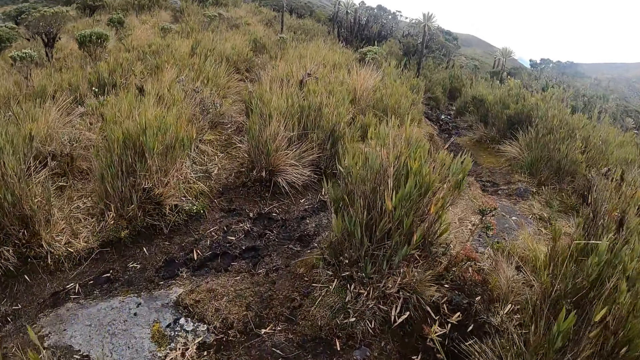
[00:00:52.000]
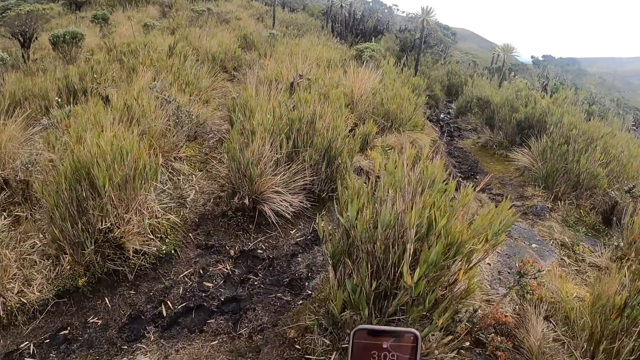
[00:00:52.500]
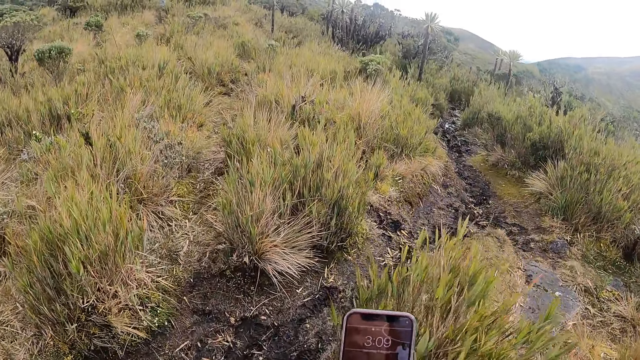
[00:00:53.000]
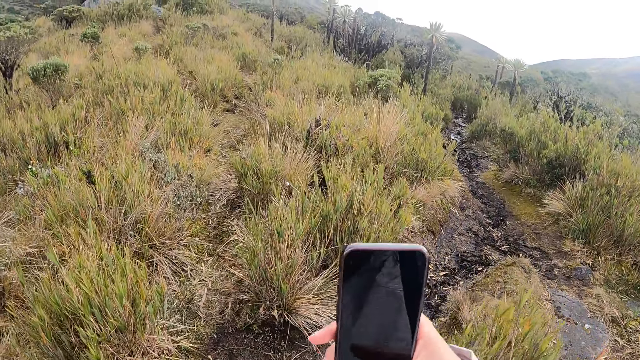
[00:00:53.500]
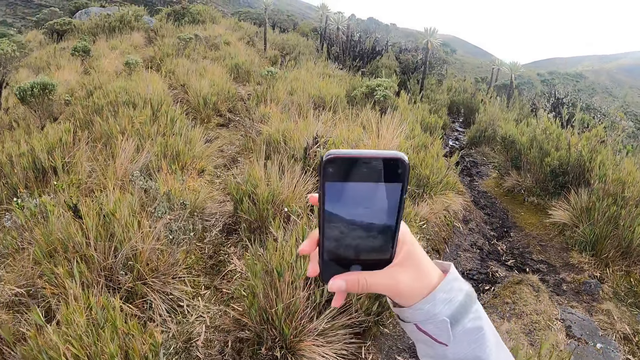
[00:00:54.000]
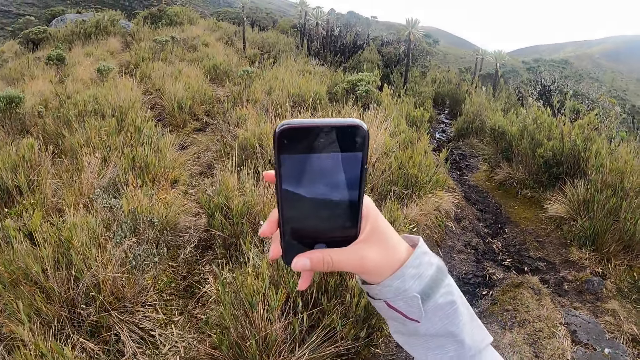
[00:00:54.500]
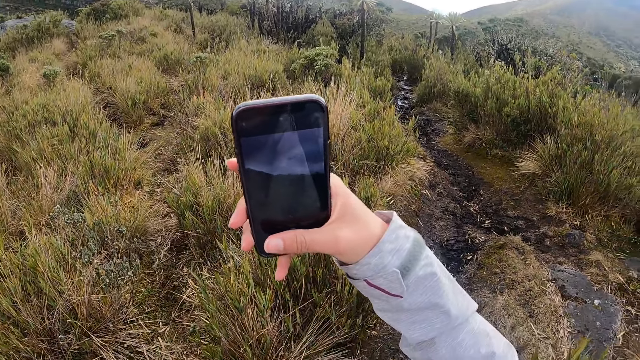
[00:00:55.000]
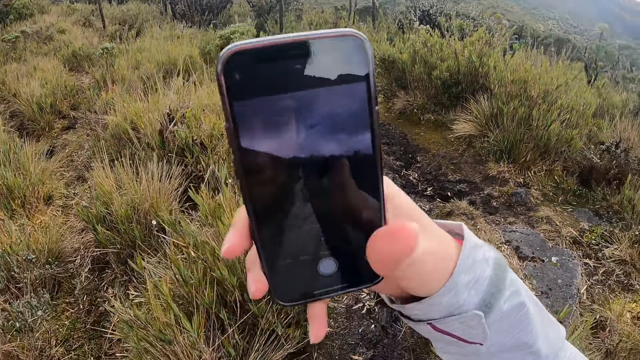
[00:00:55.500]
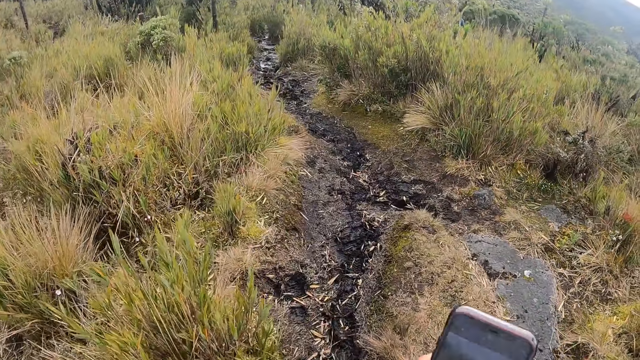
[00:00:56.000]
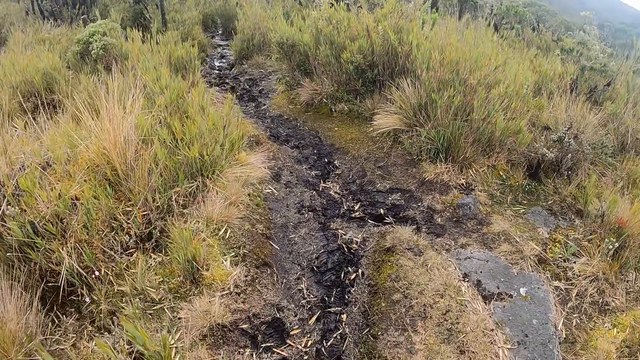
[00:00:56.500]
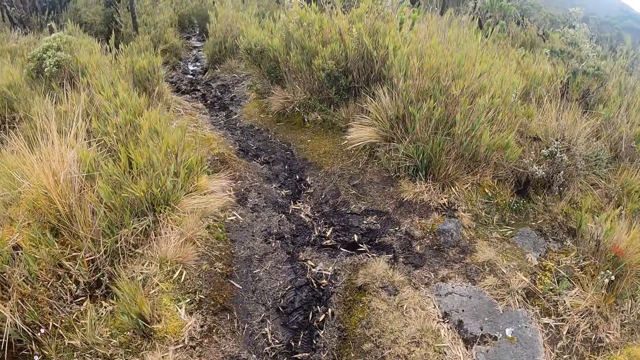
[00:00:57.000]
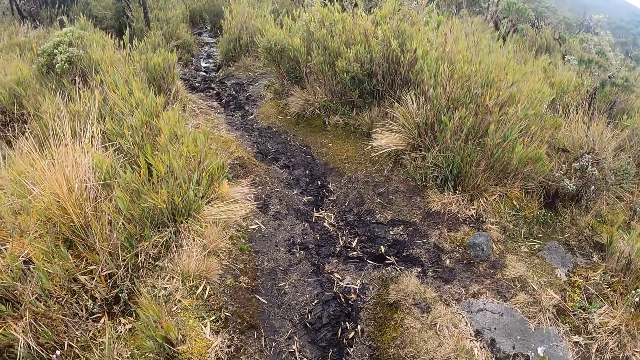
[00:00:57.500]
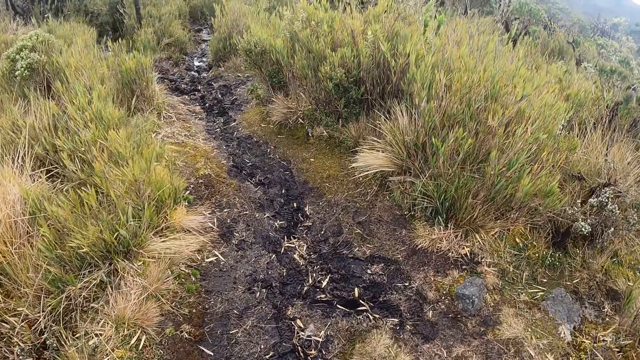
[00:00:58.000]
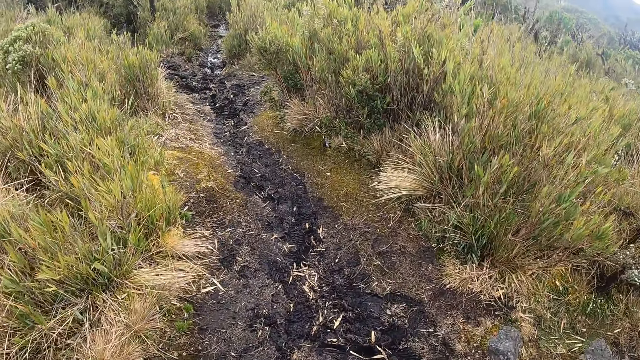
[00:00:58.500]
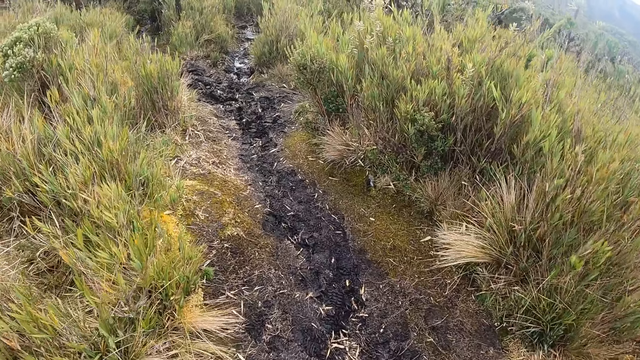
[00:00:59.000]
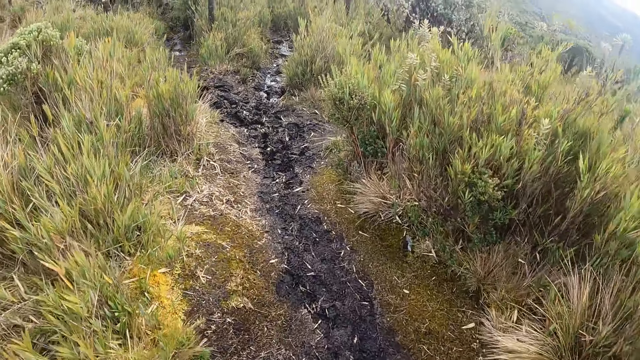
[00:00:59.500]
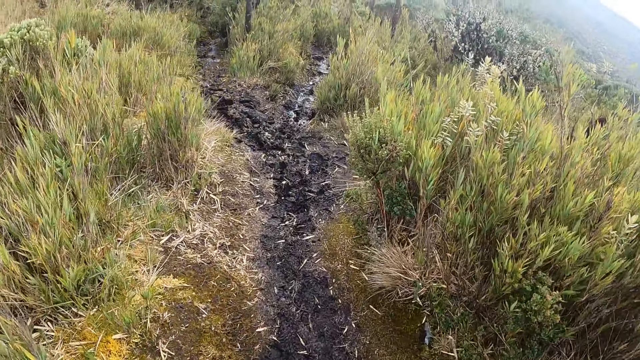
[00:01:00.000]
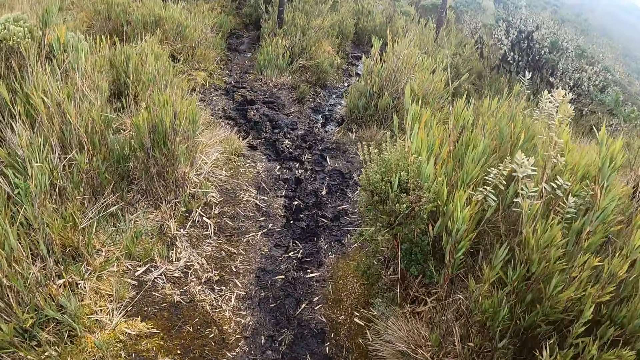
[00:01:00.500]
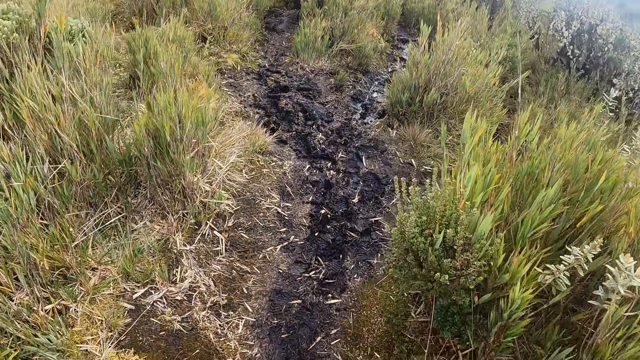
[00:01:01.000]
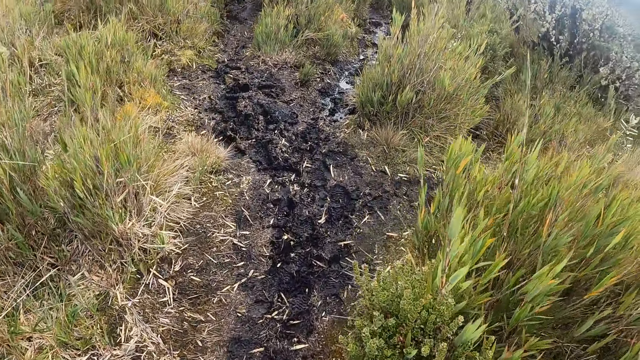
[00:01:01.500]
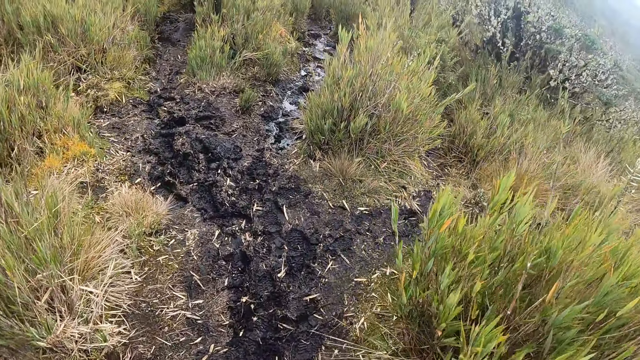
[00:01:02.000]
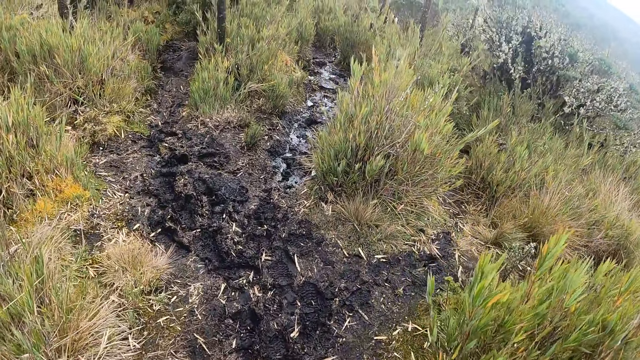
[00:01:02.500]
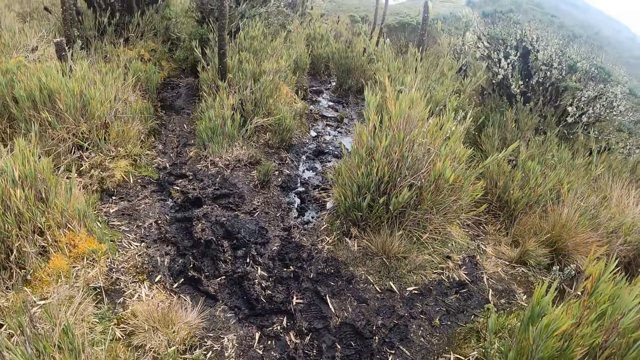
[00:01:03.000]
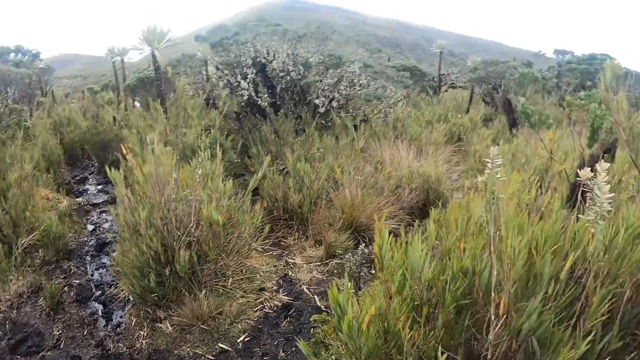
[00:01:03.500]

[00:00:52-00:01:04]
The camera wearer takes a photo with the phone in her right hand. She walks along the pathway.

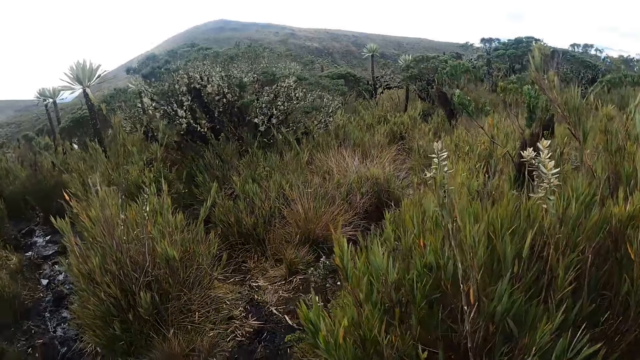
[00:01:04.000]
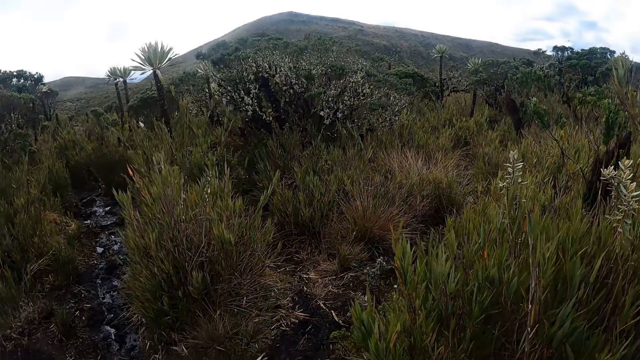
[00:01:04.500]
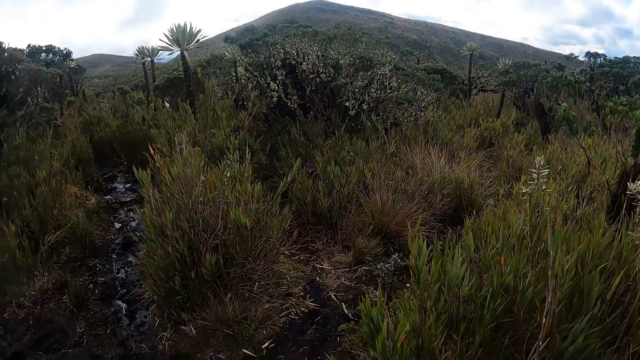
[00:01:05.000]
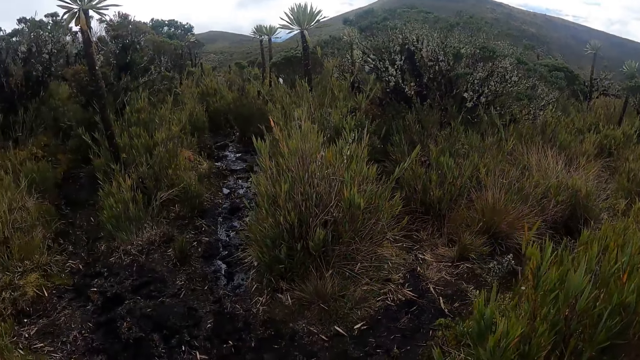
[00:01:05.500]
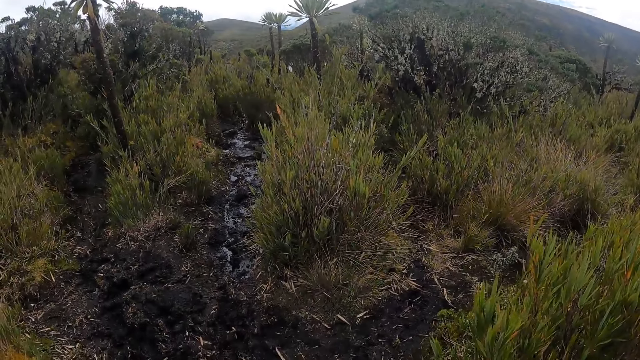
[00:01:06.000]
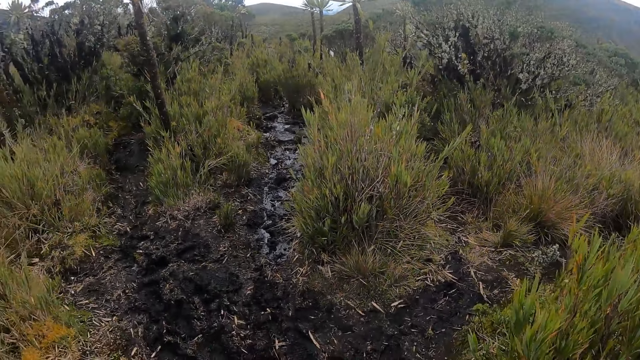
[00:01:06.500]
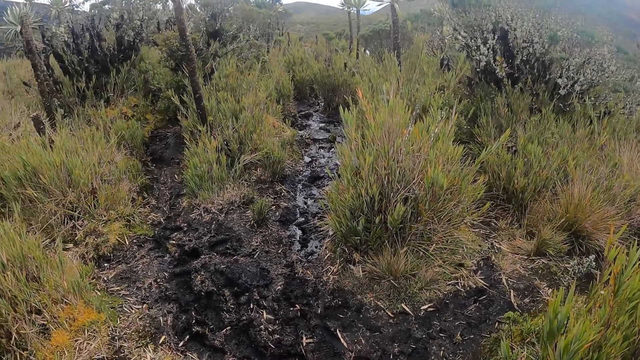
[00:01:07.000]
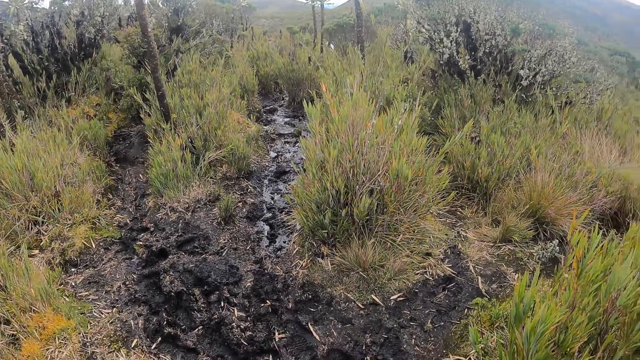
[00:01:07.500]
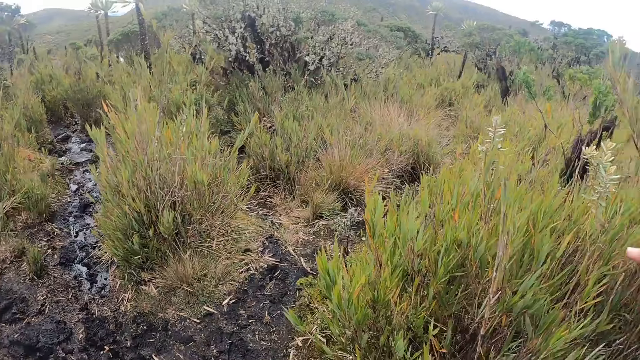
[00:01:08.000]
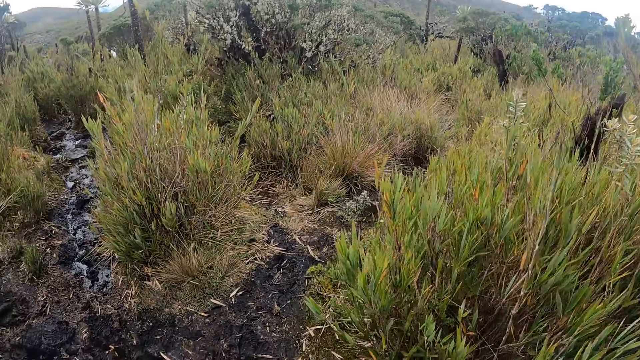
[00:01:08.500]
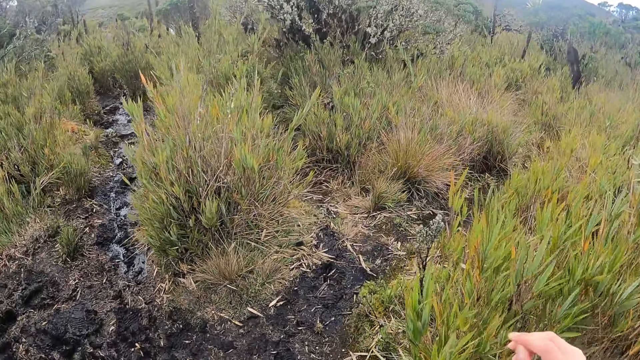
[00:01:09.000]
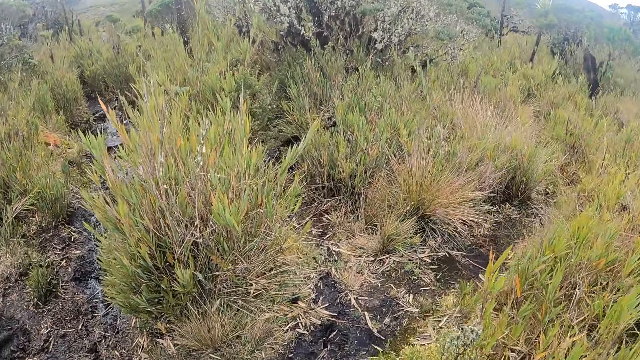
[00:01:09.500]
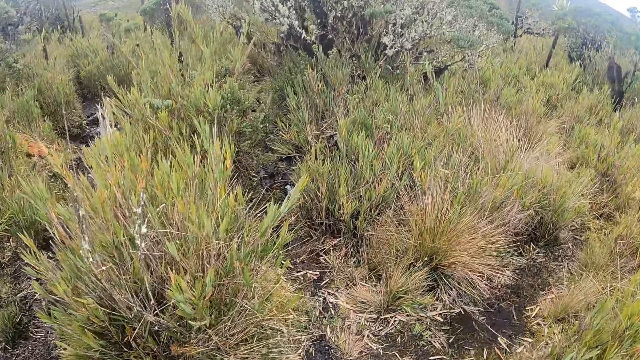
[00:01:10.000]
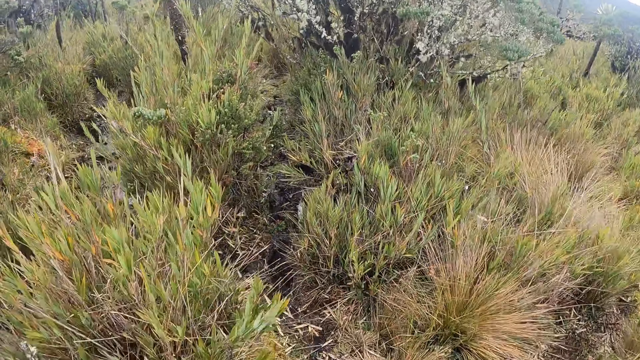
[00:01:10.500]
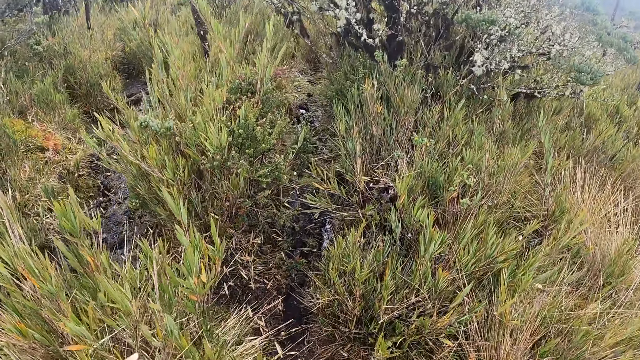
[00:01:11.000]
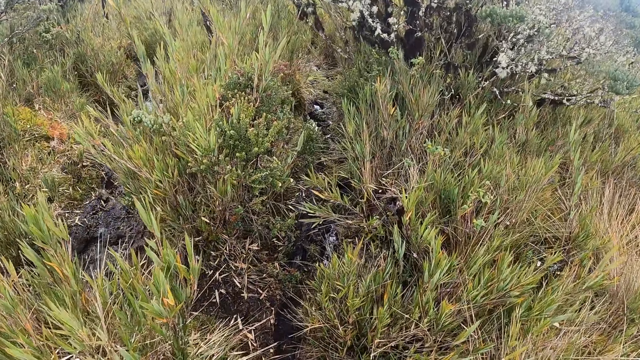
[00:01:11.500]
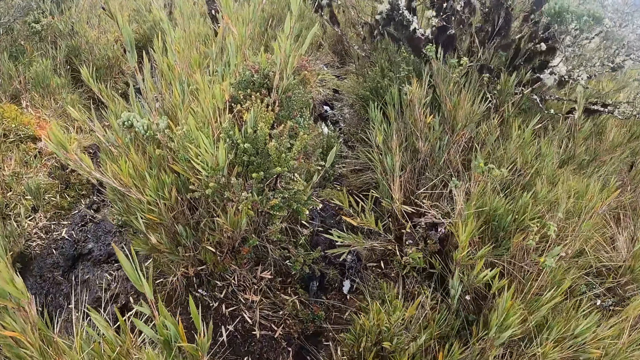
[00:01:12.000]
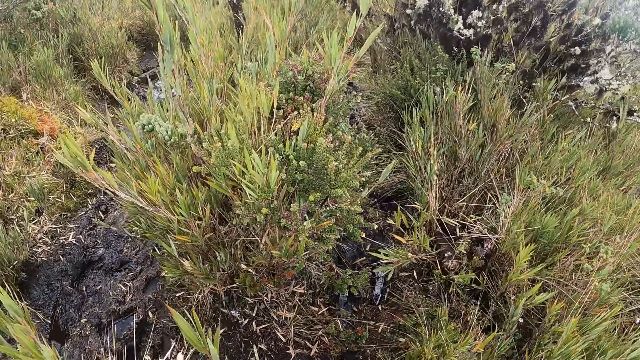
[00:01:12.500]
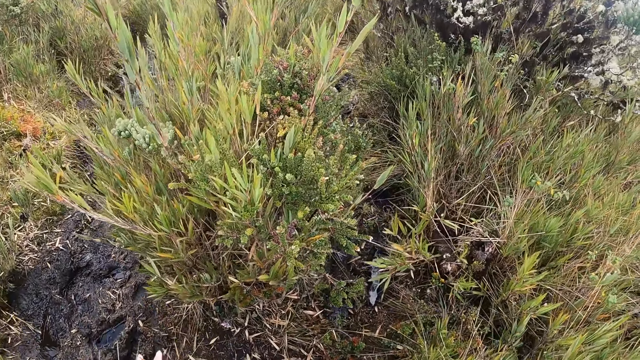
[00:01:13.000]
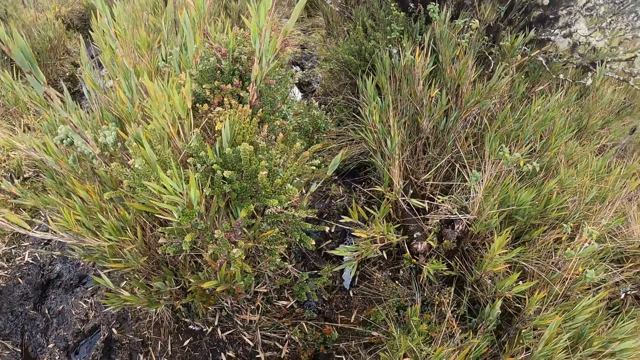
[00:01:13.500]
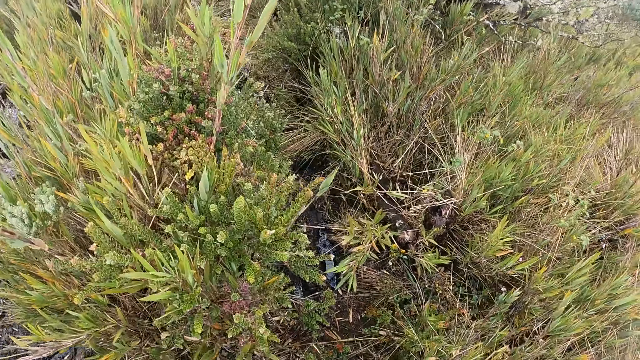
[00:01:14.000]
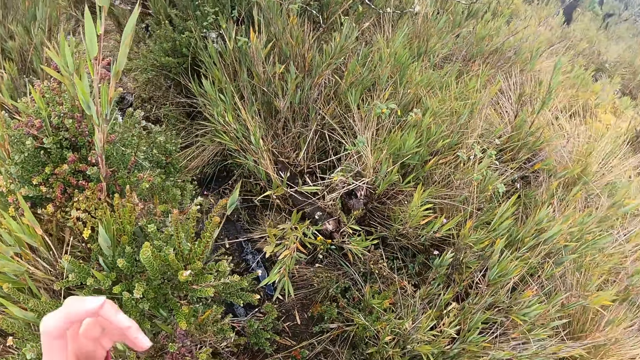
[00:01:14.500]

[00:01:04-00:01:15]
The camera wearer looks around and walks along the pathway.
